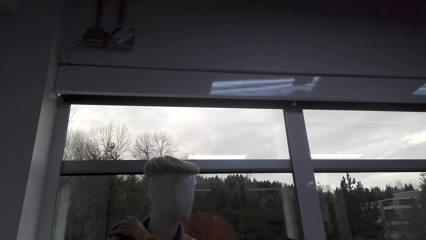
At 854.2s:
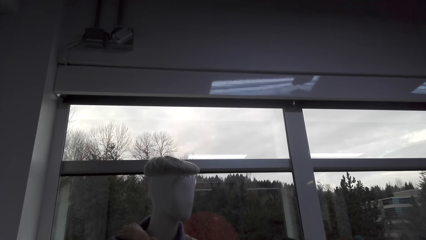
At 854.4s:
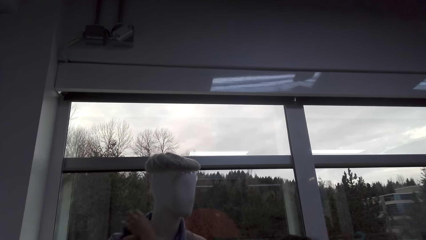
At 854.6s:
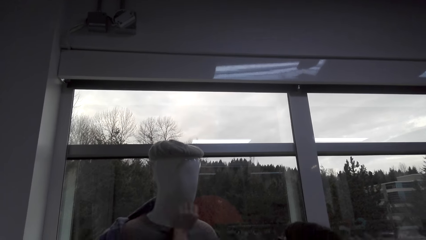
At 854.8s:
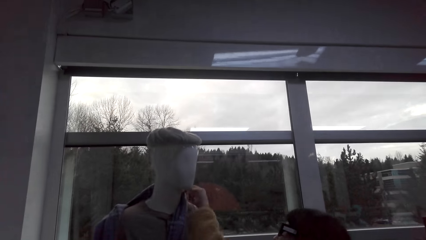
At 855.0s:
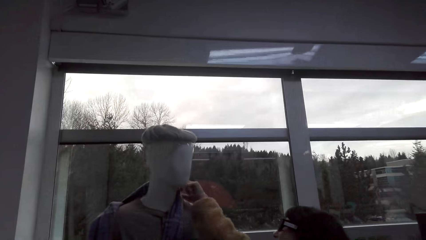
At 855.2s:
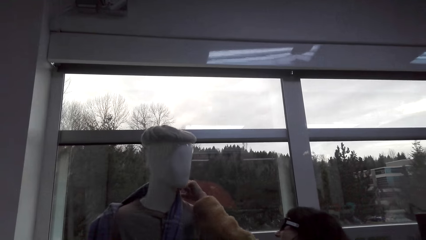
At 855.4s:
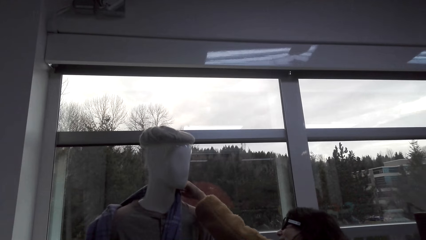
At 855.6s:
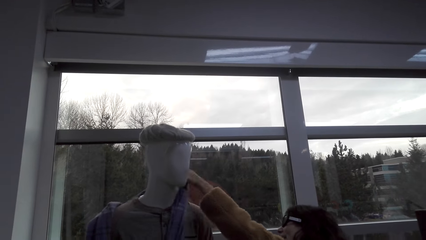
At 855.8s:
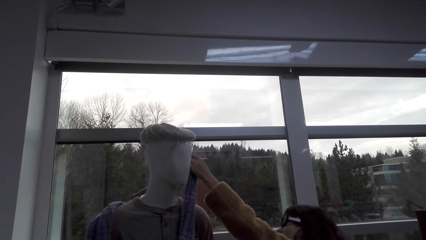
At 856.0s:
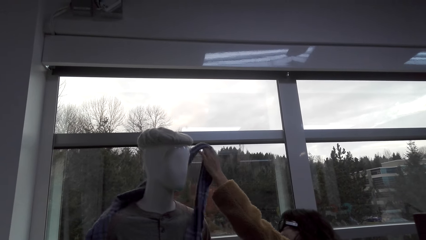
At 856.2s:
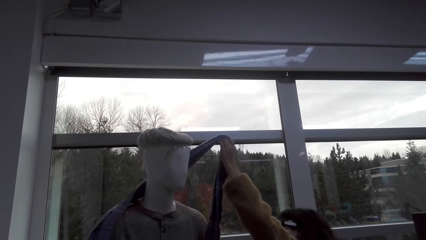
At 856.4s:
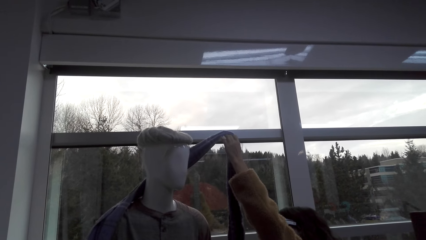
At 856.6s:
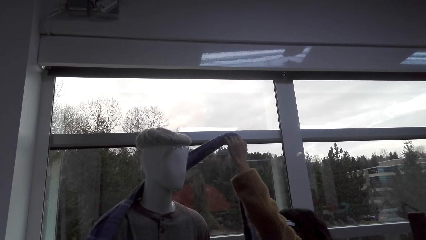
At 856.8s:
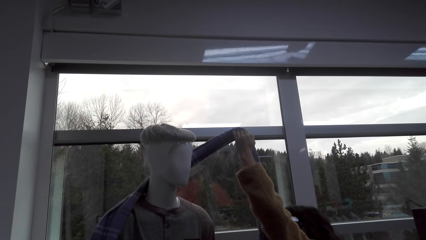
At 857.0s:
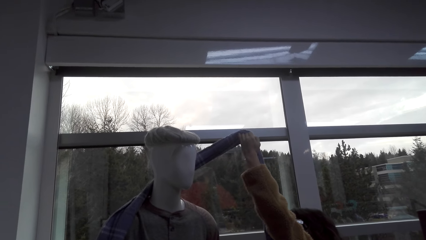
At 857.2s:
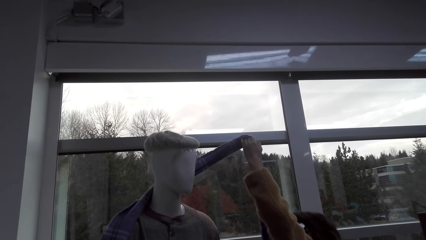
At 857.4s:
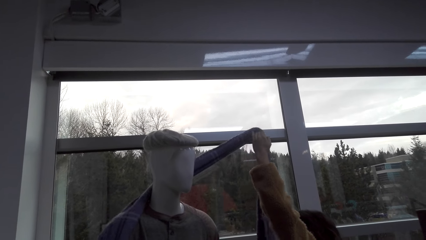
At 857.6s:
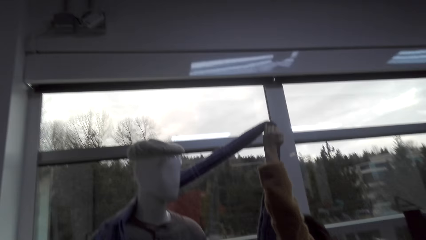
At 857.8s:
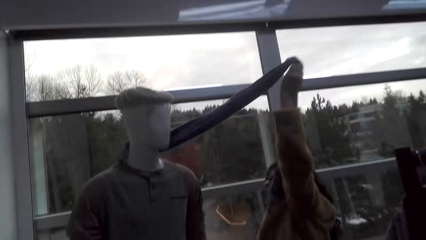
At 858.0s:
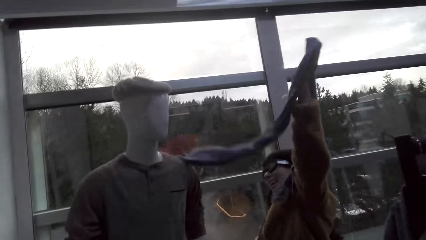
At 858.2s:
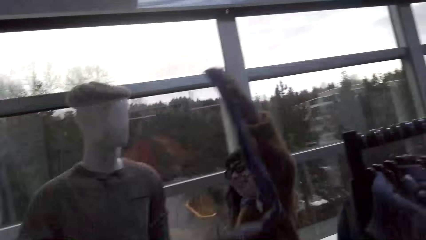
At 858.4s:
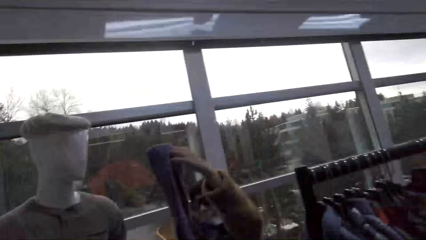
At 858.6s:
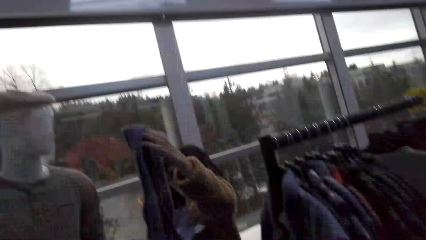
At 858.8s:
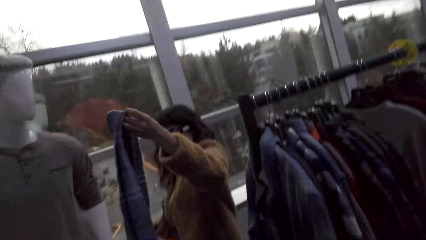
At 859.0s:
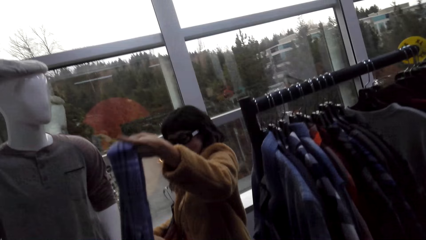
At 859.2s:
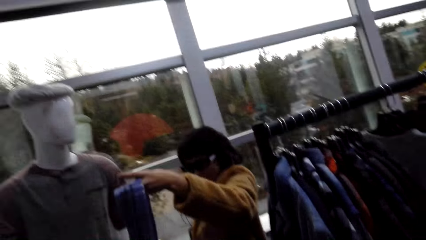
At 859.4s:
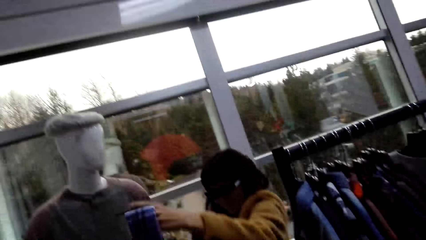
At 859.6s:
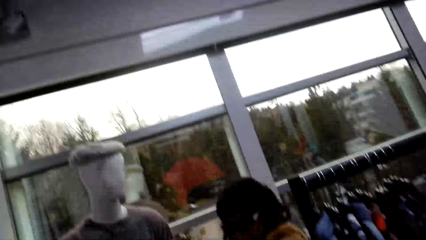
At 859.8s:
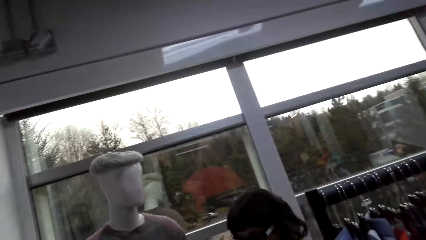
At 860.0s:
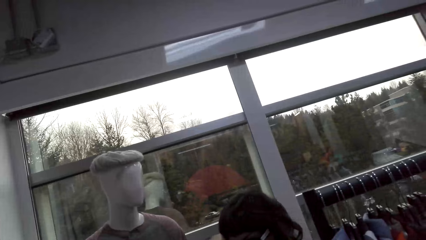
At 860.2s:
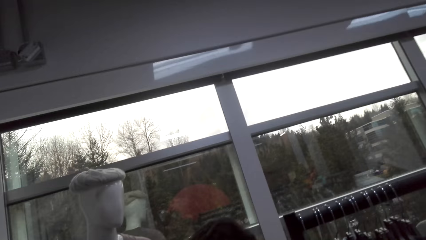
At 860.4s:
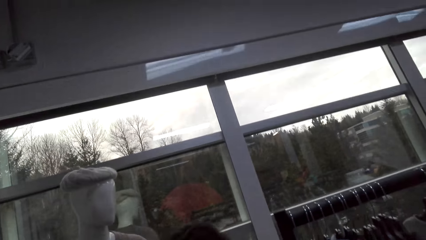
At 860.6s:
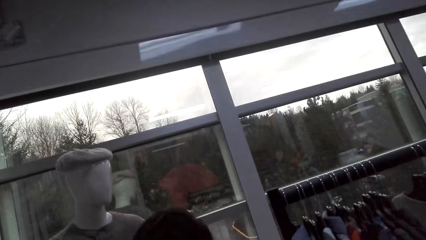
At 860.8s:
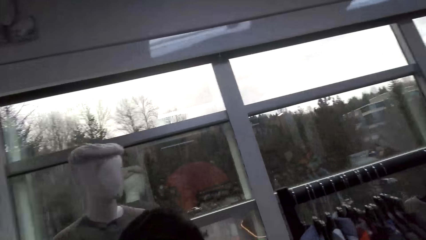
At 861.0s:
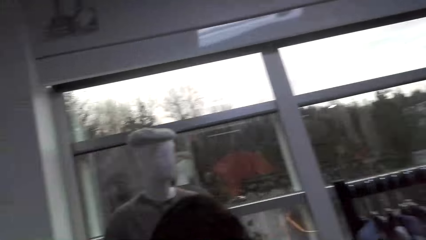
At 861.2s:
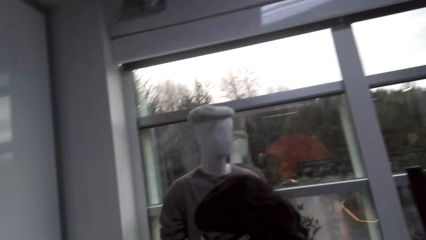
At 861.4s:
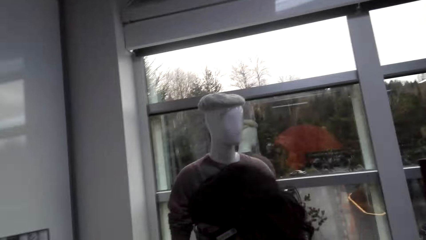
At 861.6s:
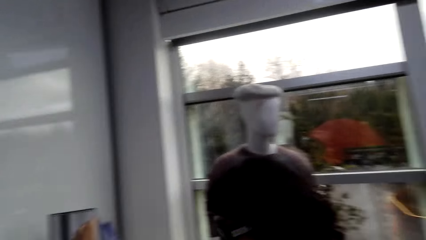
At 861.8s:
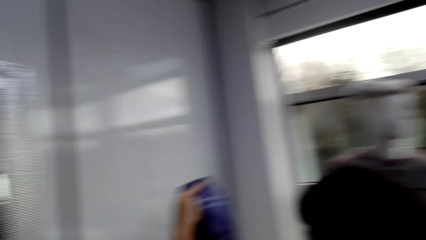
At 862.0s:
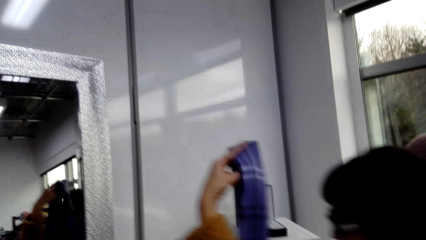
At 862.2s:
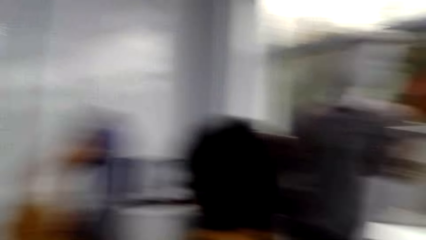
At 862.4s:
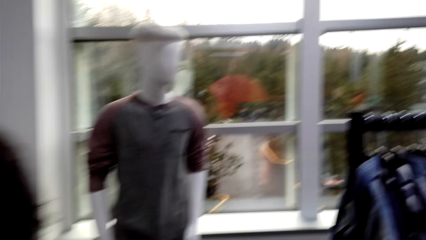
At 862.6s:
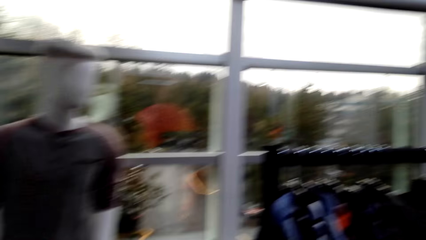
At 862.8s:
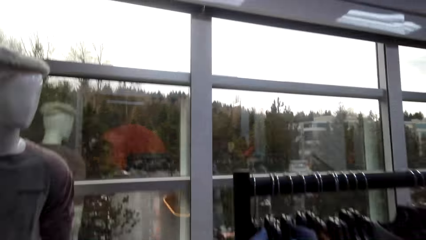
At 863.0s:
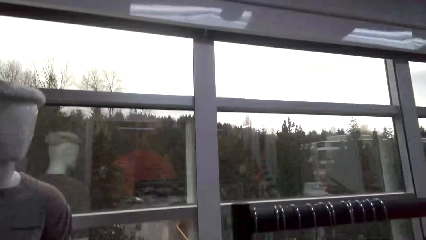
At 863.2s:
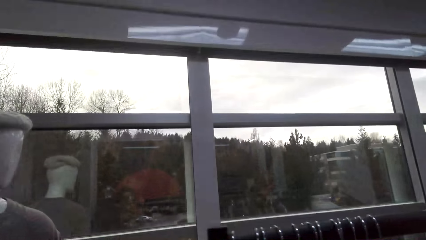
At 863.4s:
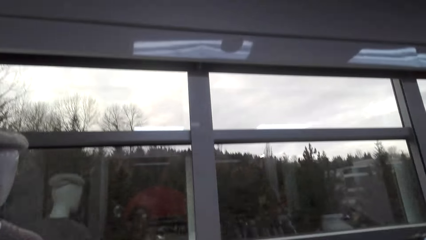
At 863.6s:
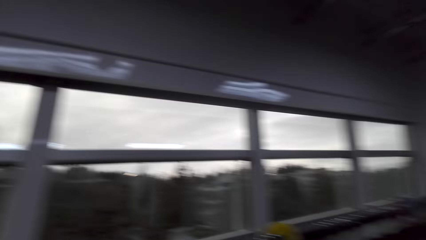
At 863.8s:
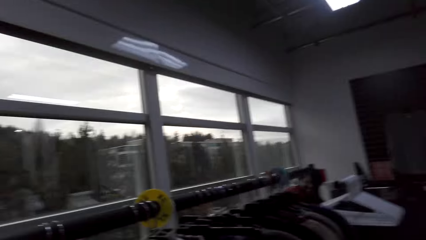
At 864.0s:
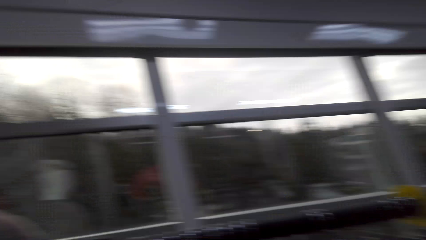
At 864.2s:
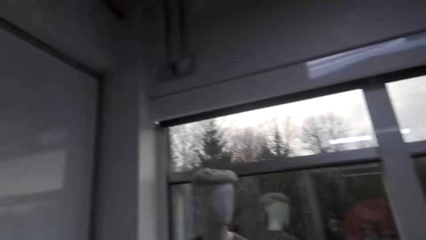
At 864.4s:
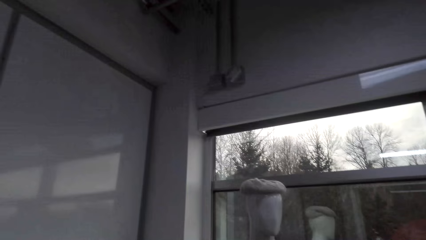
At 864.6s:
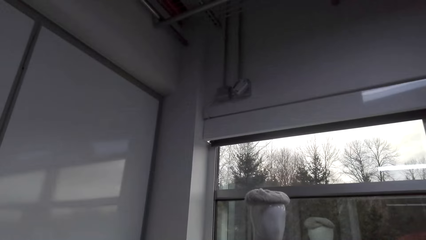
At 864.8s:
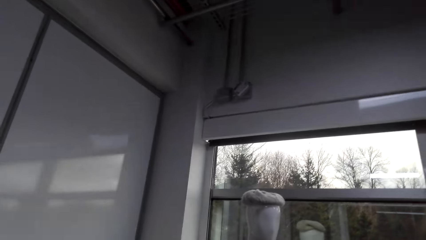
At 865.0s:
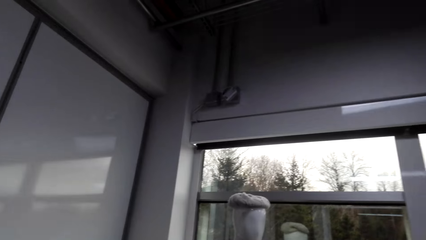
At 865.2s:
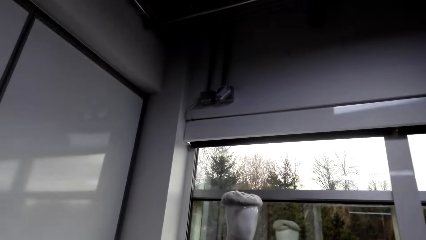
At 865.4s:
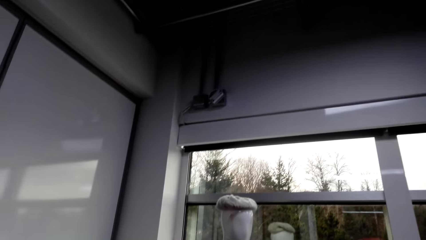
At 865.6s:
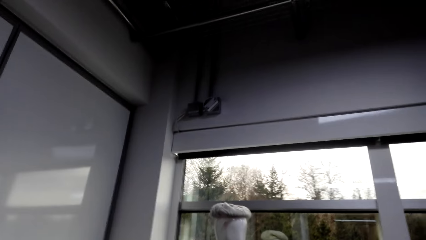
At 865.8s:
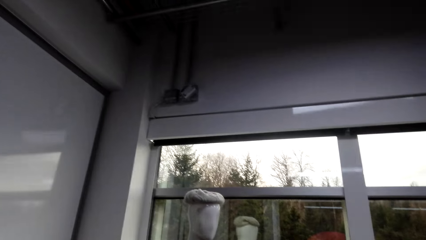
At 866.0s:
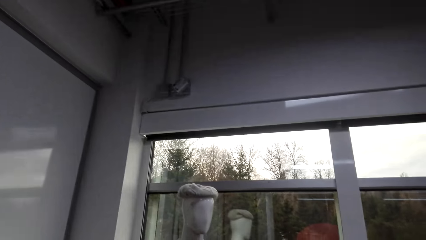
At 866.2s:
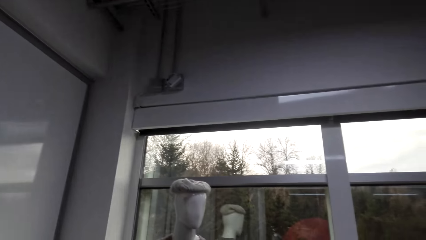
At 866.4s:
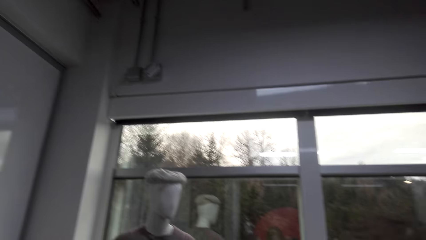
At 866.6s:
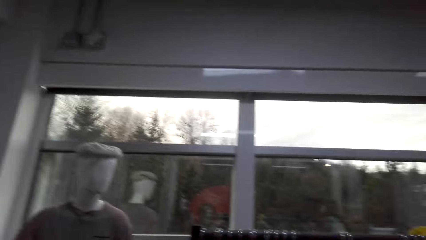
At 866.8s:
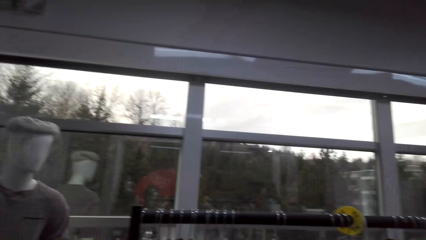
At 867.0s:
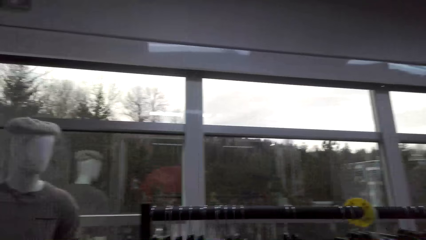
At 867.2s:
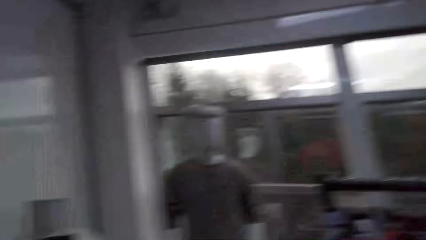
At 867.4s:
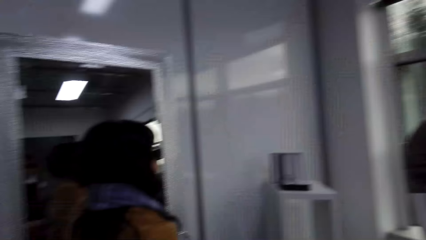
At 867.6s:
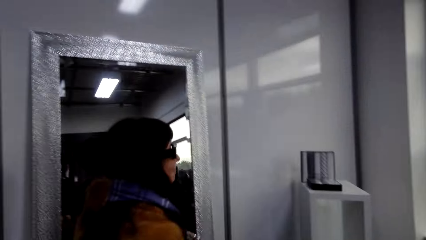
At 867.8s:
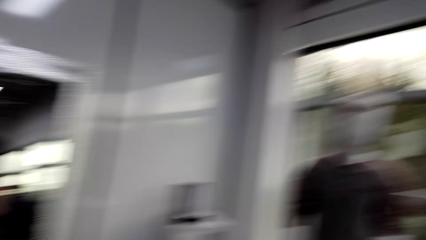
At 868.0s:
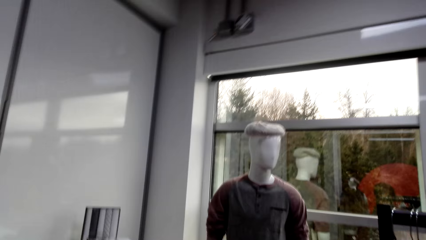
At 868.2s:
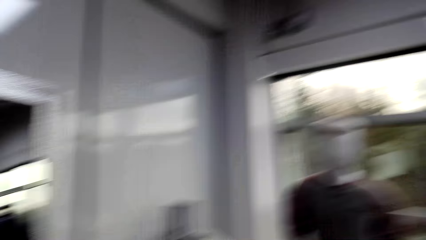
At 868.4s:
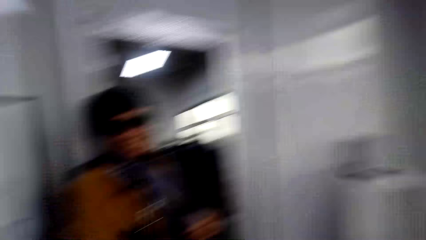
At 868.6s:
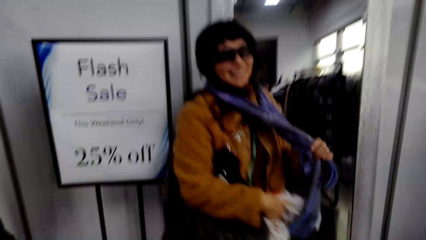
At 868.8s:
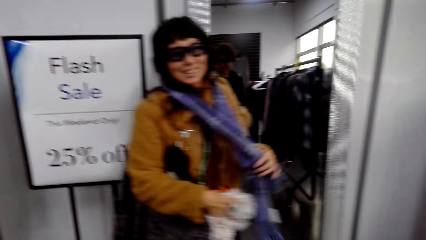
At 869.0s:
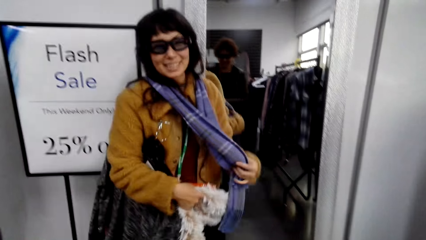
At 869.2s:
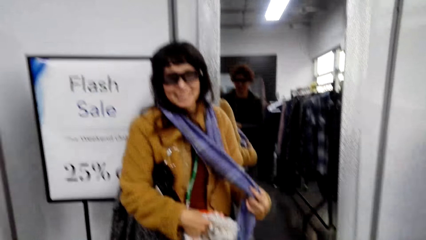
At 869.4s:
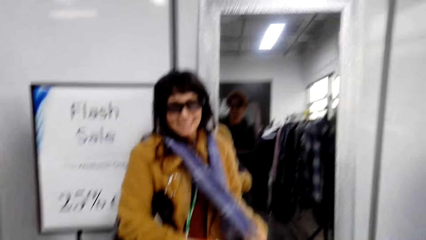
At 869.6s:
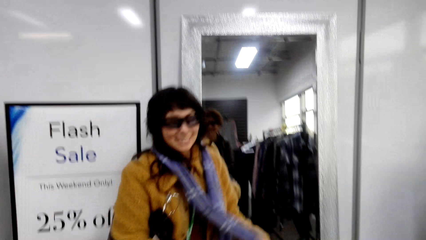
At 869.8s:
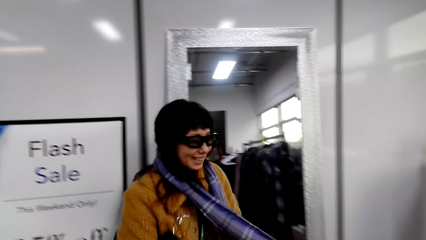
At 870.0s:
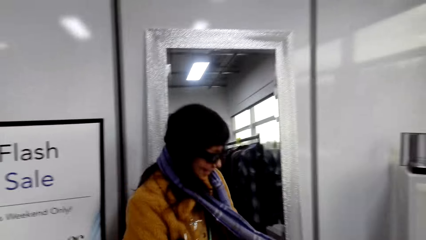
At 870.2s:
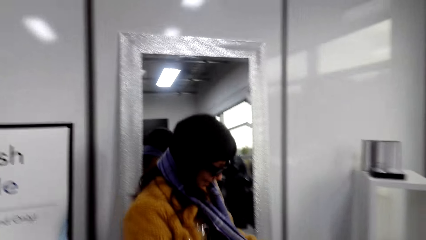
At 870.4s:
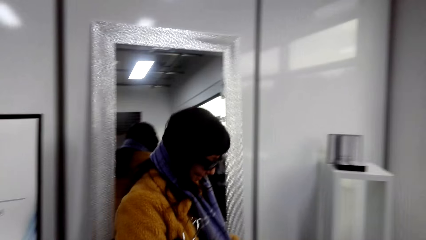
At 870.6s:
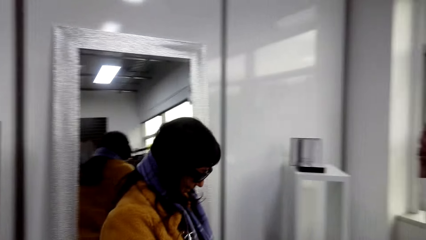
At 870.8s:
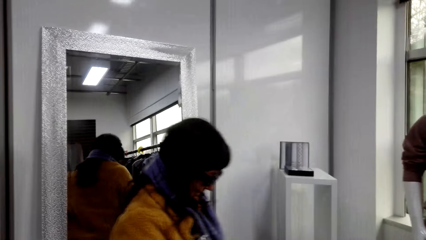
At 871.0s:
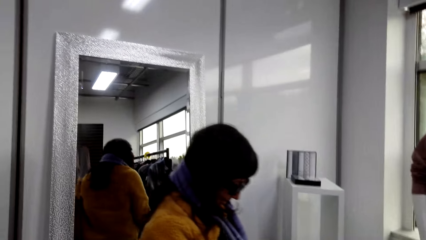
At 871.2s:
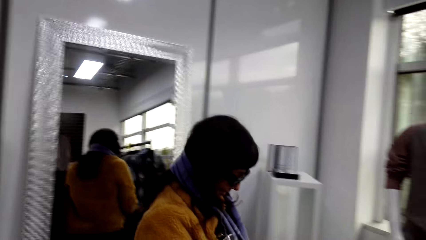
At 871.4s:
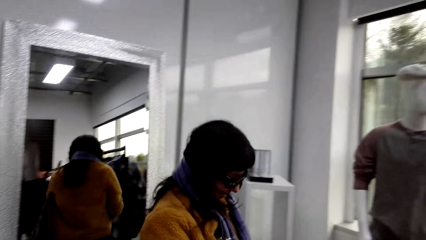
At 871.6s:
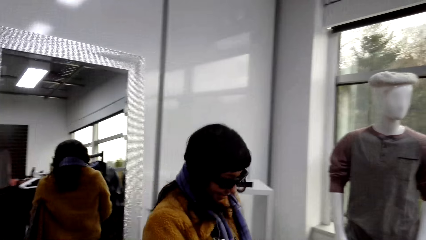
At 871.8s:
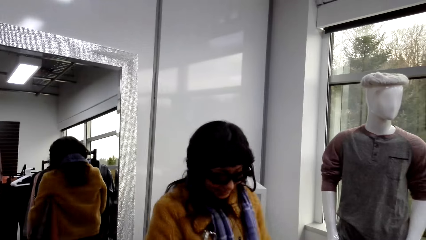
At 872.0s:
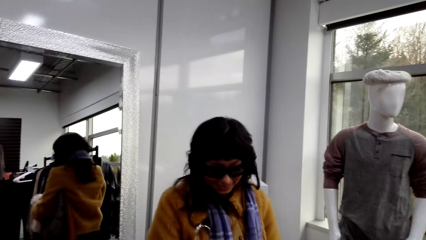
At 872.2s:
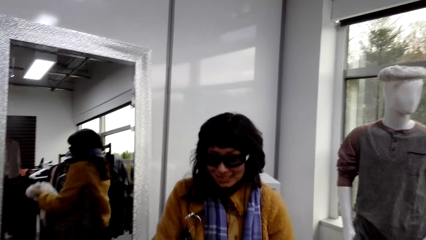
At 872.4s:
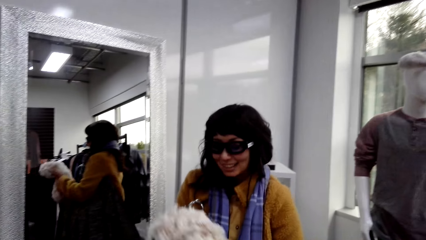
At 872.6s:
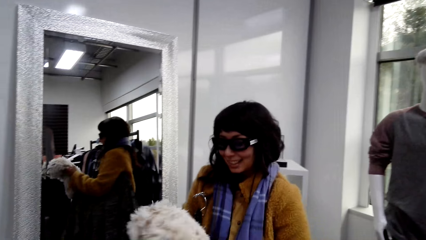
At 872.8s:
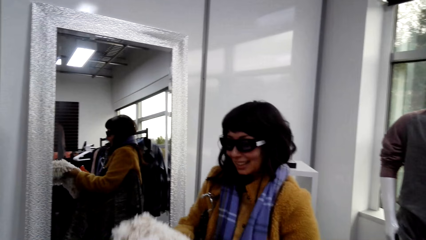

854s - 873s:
A woman removes a scarf from the mannequin. She wears the scarf on her neck. She walks.
